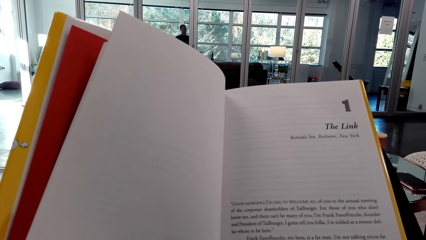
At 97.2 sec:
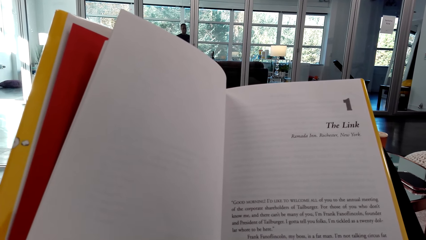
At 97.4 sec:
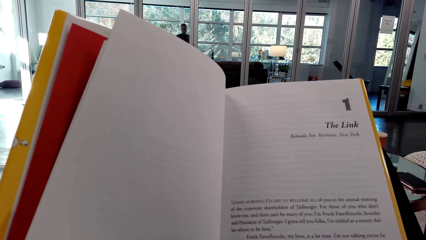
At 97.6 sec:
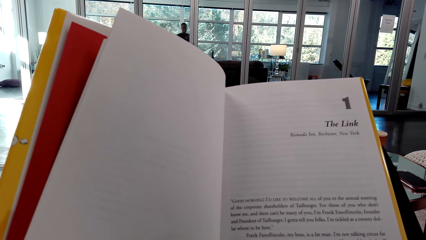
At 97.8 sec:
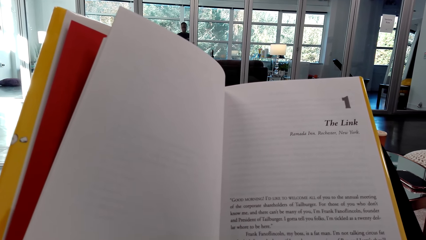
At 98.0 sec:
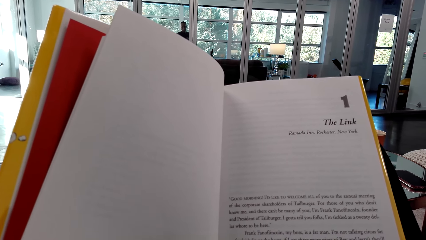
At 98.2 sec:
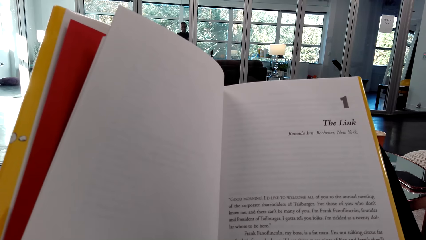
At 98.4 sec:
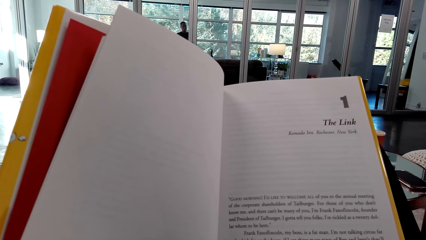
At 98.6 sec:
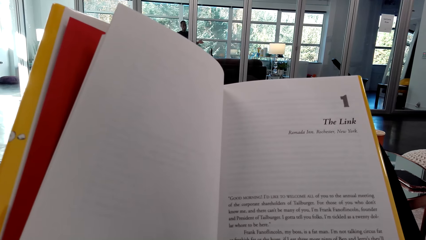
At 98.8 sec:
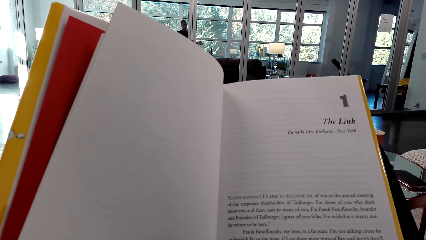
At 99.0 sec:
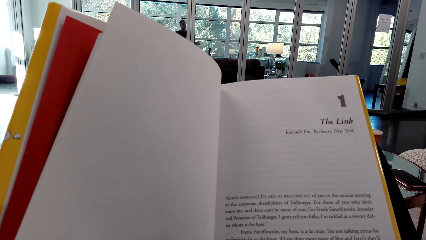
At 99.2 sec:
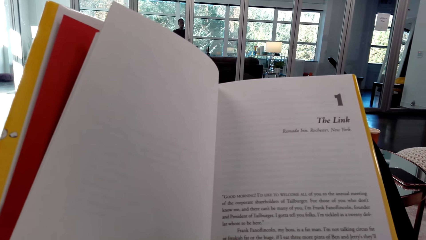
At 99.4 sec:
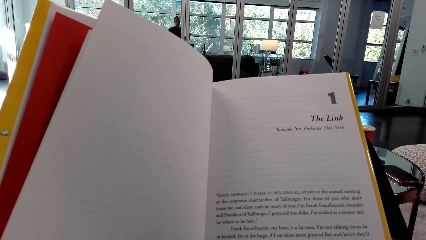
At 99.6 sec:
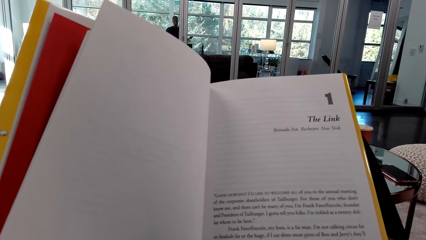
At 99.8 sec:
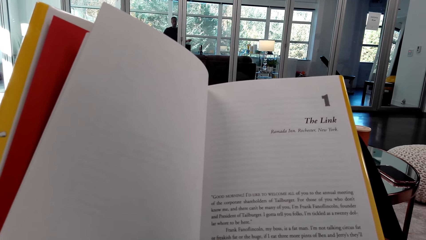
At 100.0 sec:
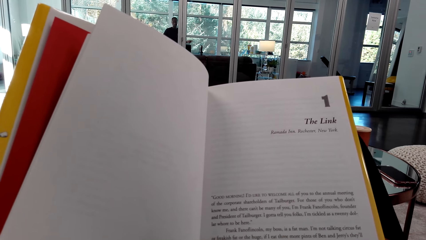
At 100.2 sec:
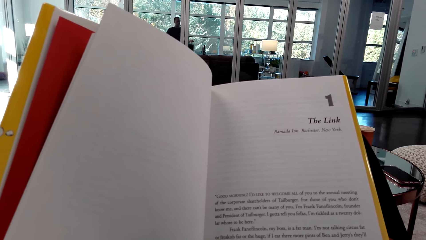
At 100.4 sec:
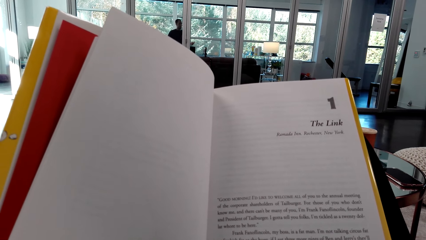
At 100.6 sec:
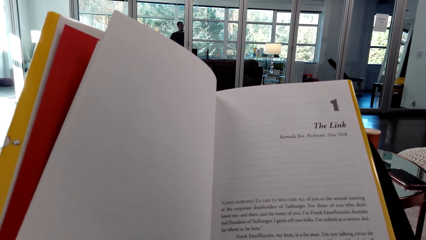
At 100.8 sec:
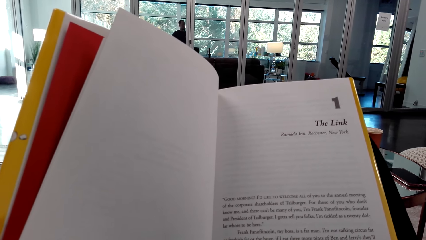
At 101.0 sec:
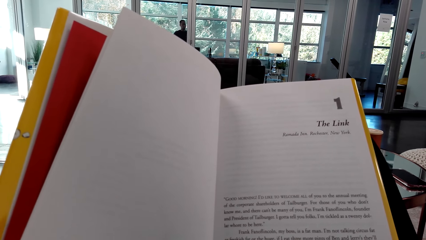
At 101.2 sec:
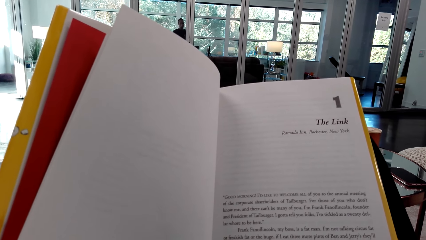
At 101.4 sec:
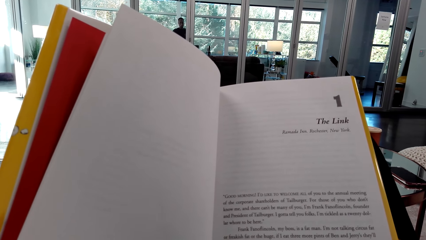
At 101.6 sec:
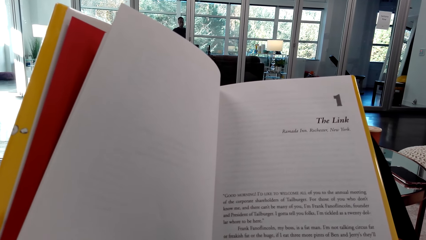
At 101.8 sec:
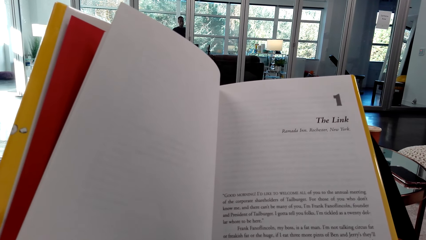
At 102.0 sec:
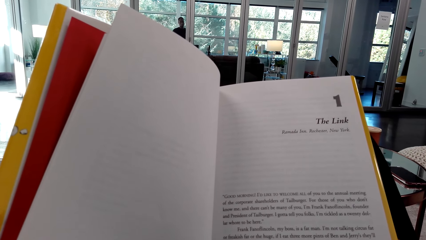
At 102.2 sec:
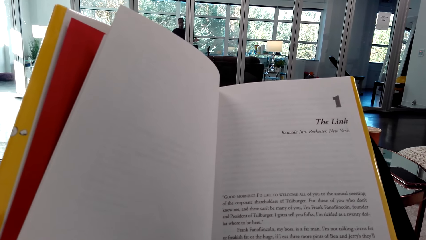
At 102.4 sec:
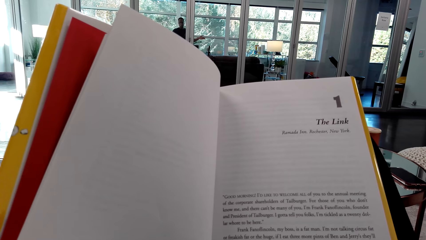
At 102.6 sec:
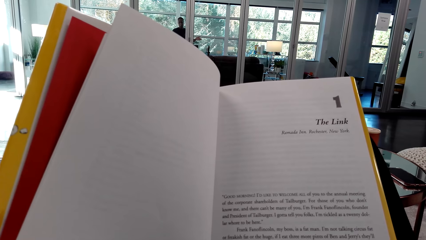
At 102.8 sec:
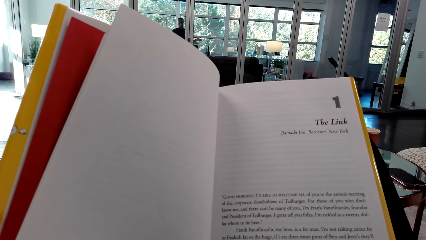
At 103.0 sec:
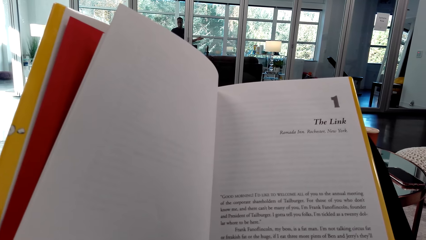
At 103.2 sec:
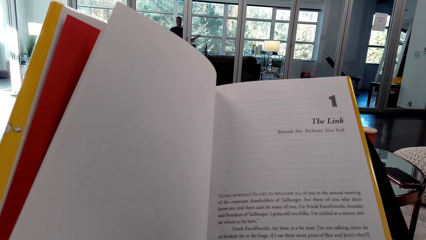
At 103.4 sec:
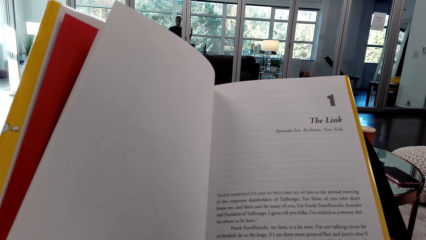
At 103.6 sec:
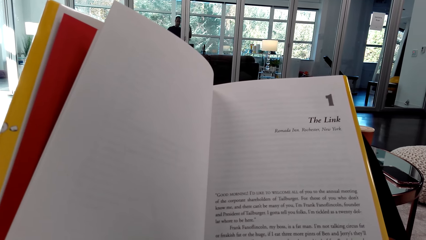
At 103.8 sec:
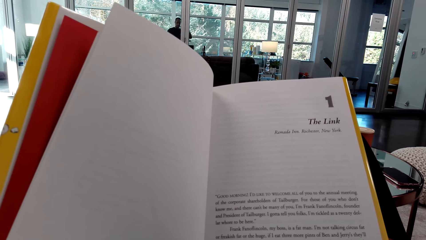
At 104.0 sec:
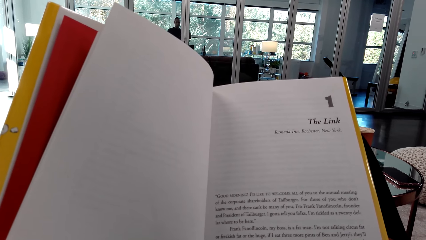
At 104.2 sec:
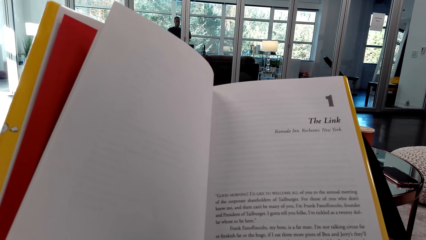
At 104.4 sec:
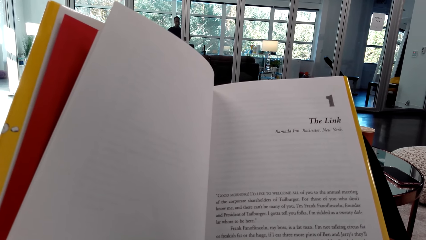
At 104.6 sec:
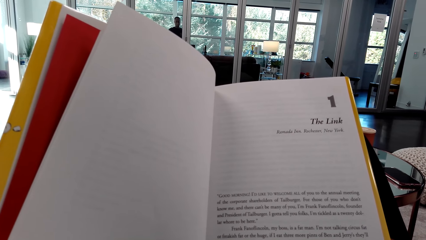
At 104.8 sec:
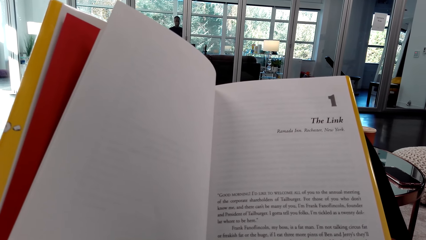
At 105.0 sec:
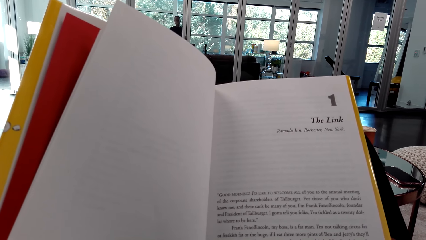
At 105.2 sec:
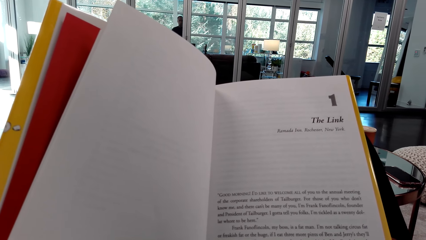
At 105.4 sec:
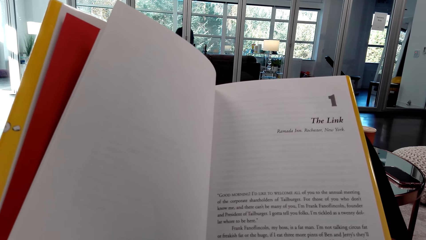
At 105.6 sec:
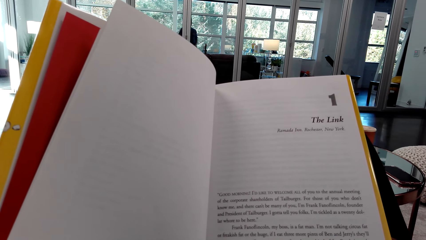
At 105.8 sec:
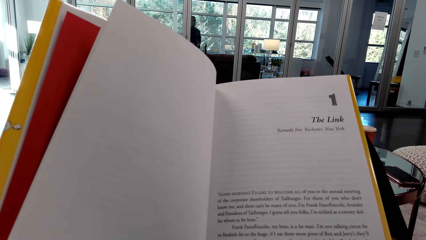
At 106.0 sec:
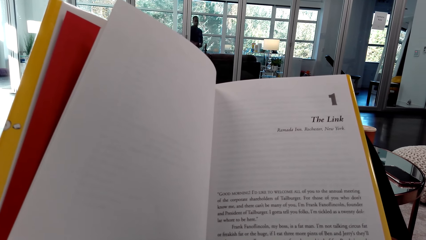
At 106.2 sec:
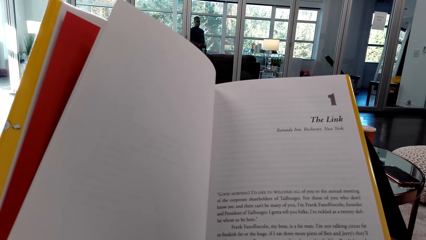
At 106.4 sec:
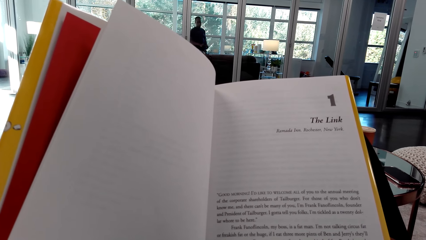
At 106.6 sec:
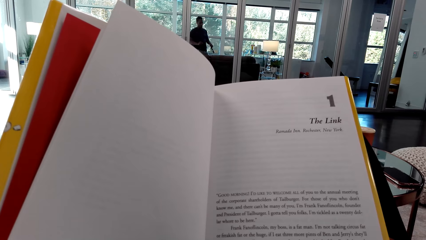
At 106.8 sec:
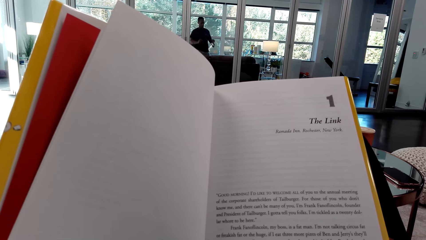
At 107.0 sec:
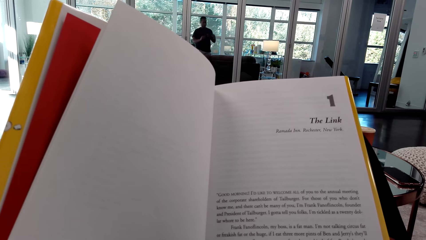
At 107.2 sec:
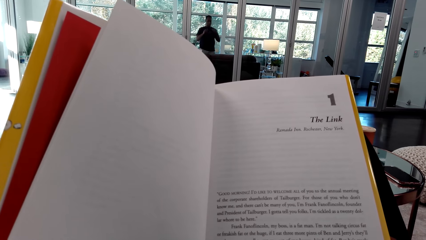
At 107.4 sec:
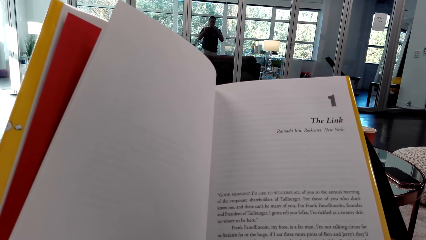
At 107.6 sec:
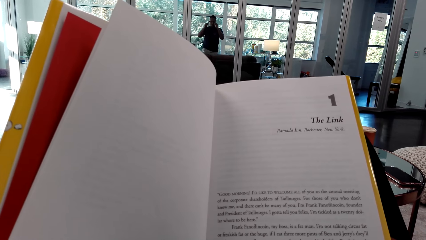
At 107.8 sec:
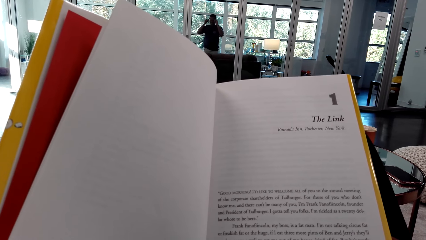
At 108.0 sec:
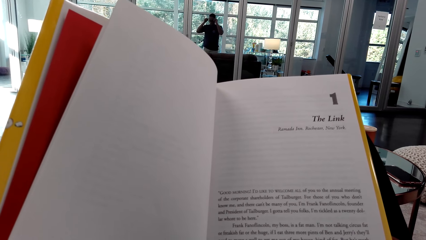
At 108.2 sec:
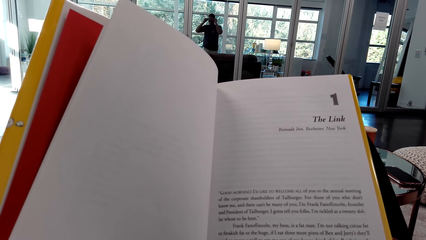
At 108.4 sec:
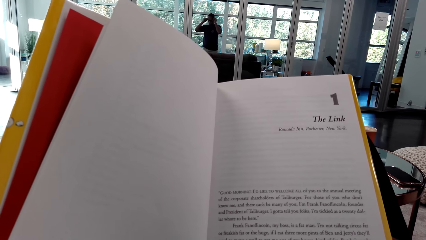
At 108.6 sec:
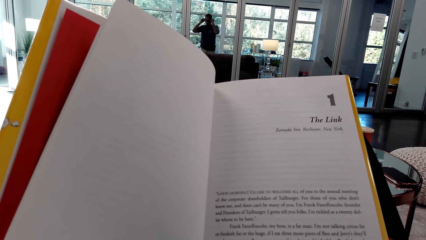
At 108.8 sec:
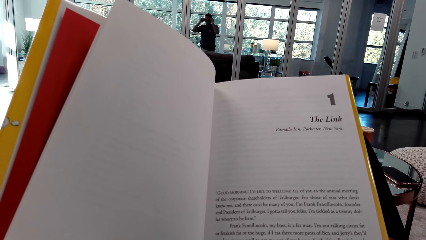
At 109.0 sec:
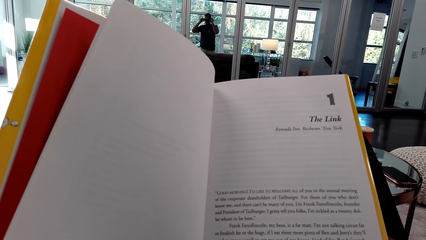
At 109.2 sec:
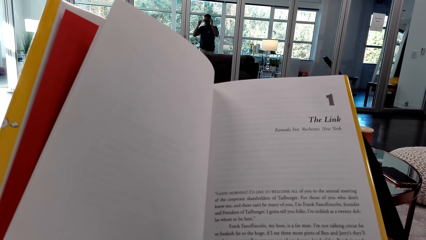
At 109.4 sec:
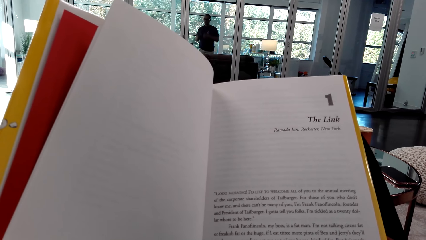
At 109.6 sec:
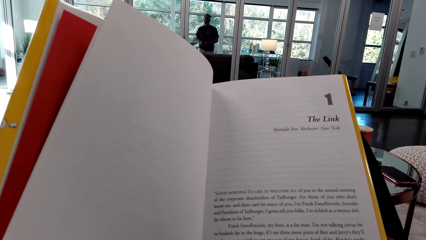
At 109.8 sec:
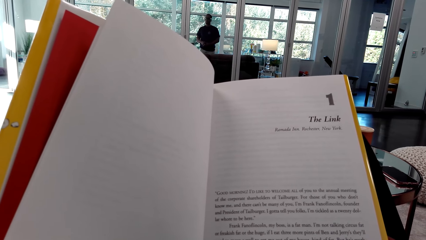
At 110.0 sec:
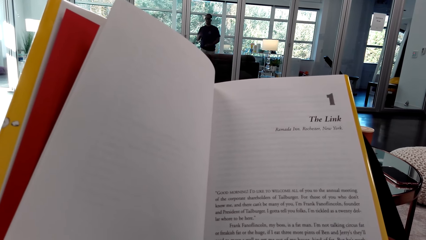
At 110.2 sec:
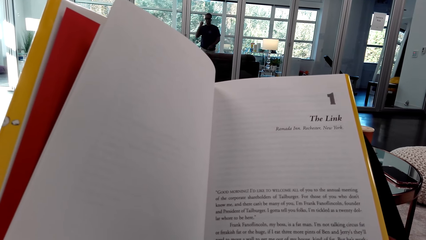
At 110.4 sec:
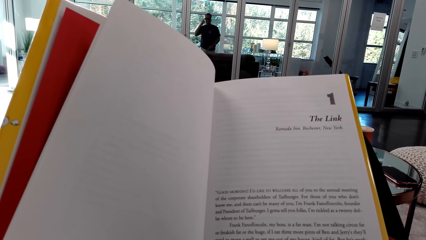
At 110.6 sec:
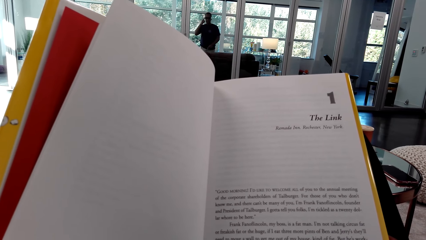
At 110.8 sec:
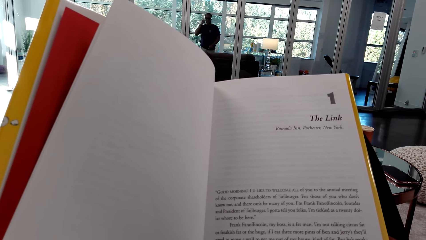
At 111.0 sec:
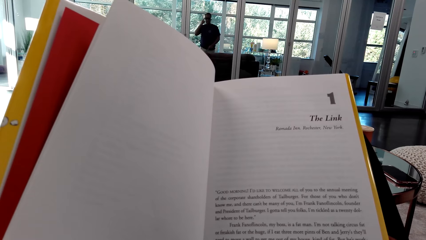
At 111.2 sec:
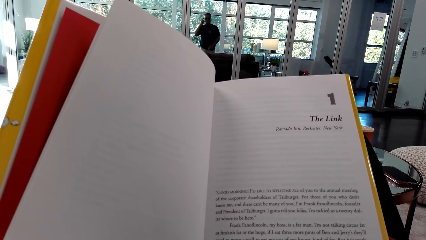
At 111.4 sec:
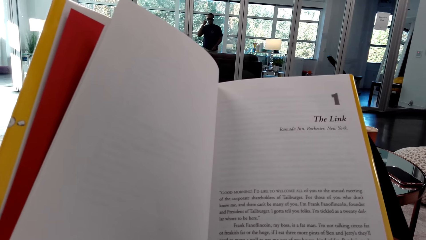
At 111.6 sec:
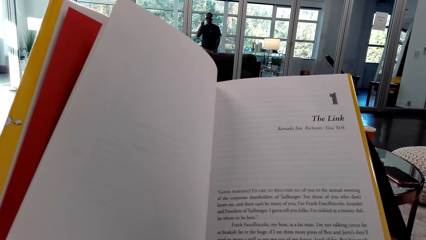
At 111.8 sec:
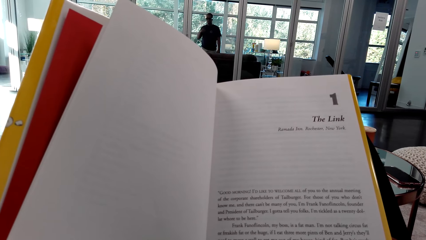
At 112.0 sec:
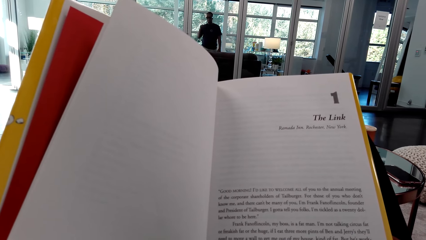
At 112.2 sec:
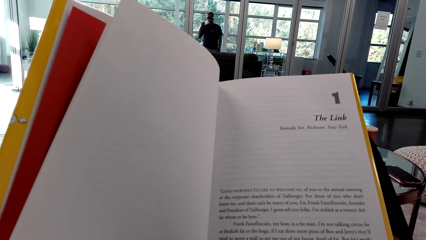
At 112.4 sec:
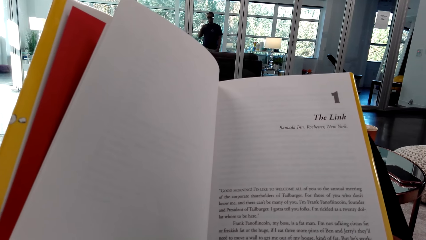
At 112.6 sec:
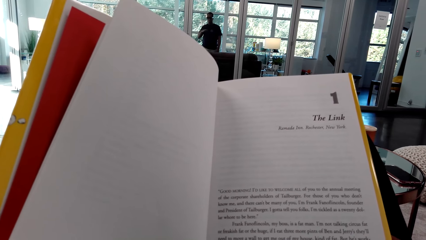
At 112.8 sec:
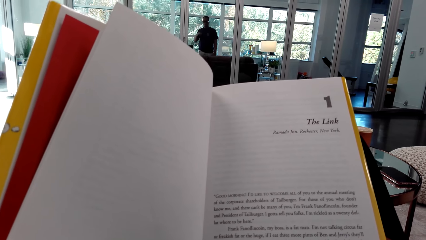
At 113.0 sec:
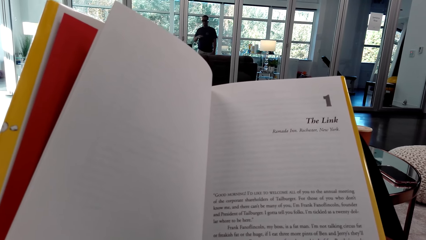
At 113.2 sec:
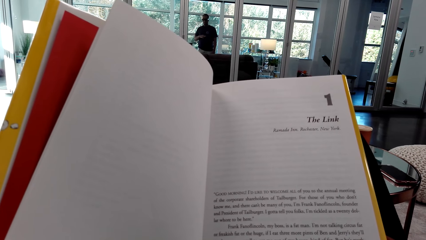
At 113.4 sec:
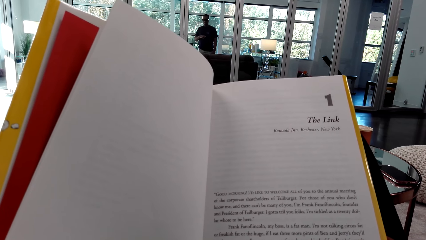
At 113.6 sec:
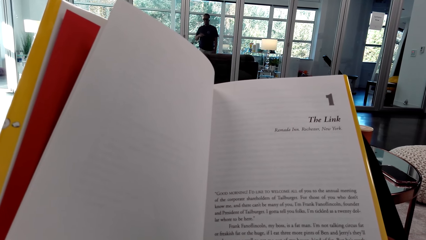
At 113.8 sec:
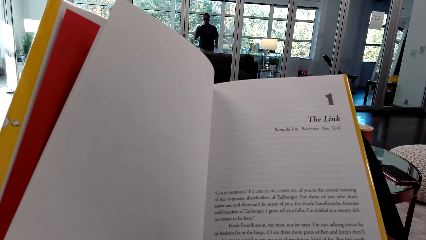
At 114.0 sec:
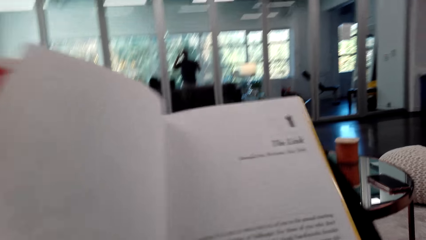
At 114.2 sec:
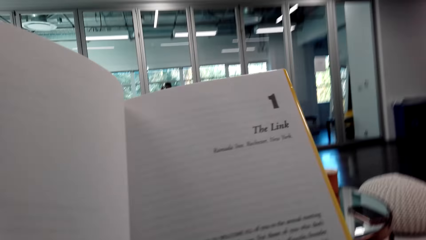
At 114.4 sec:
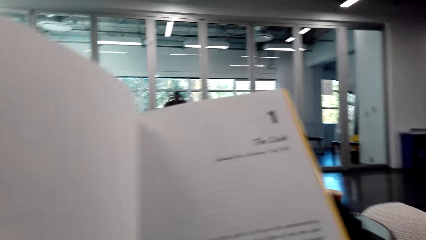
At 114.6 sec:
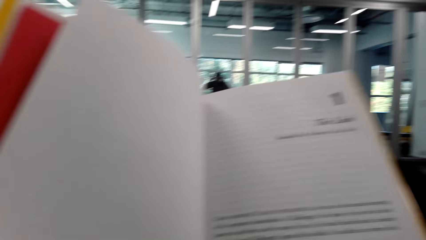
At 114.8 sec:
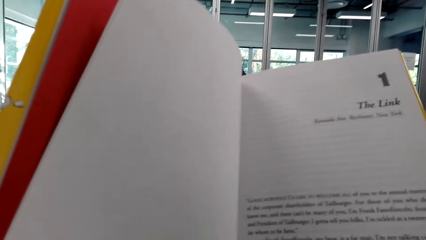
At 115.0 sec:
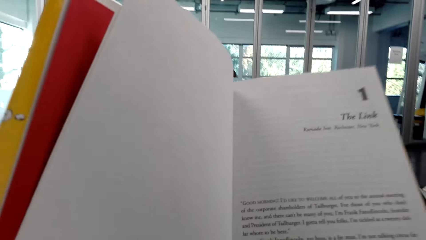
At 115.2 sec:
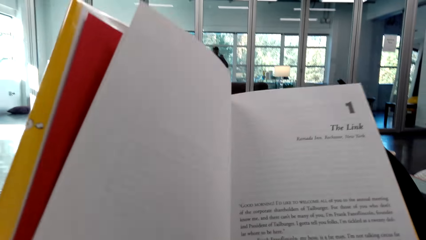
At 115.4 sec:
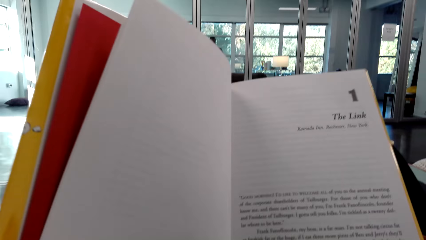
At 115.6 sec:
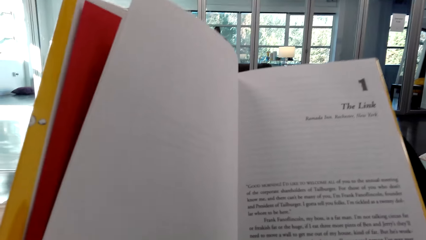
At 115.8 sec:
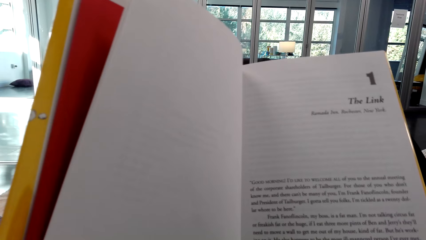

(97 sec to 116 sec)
A man puts on spectacles. He looks around a room. The camera wearer looks around the room.
